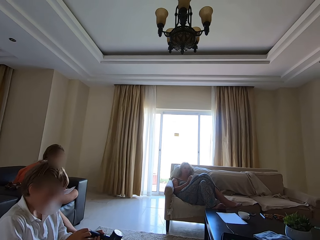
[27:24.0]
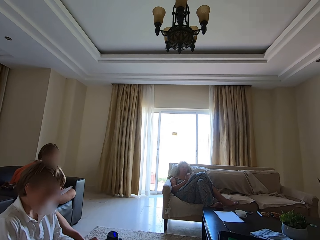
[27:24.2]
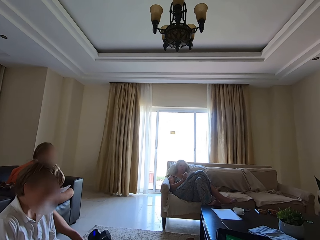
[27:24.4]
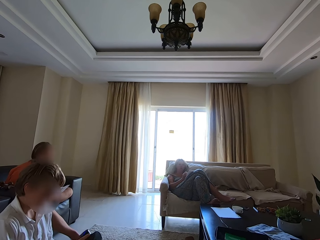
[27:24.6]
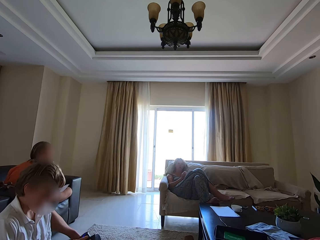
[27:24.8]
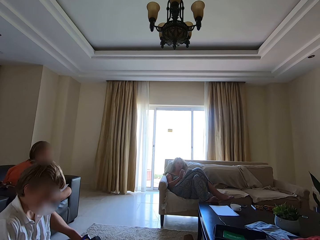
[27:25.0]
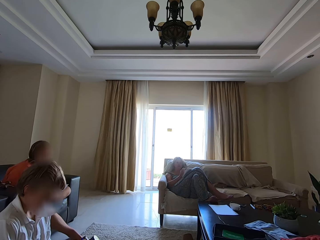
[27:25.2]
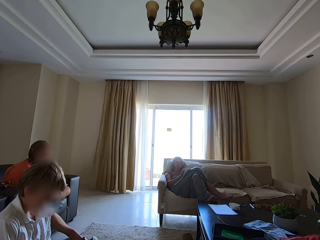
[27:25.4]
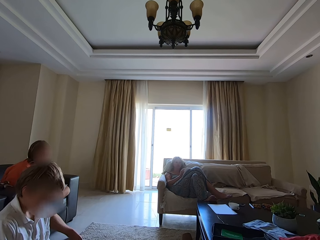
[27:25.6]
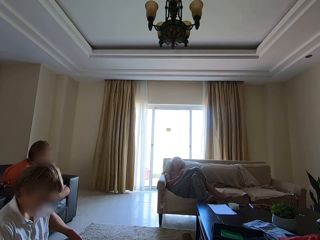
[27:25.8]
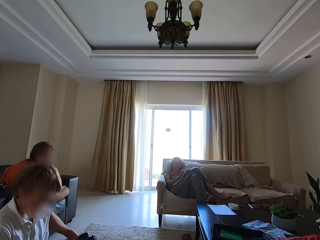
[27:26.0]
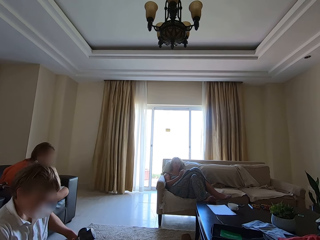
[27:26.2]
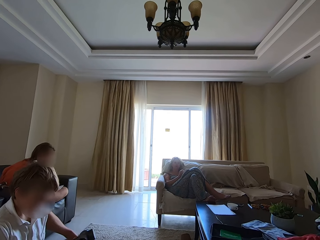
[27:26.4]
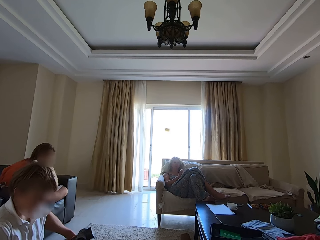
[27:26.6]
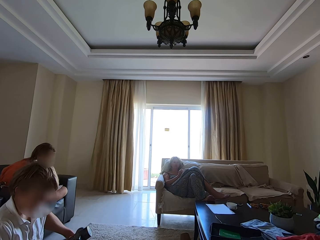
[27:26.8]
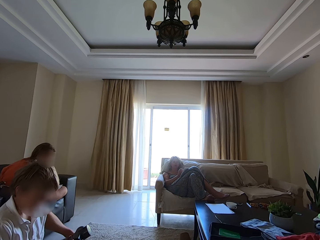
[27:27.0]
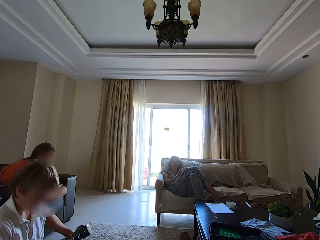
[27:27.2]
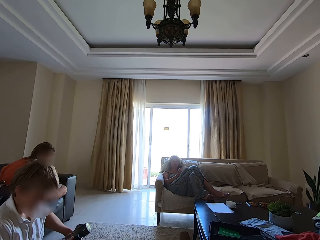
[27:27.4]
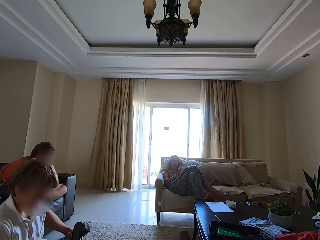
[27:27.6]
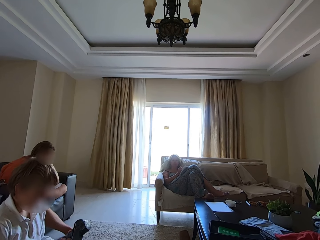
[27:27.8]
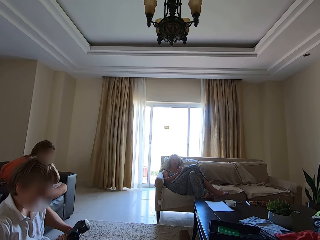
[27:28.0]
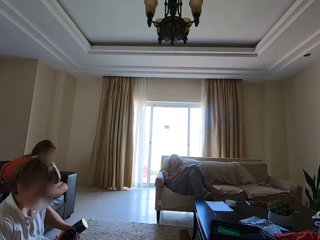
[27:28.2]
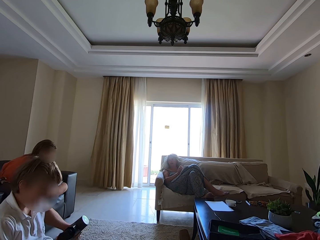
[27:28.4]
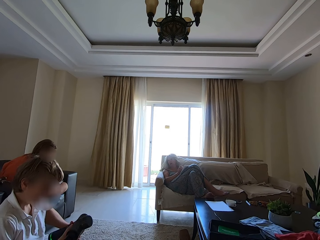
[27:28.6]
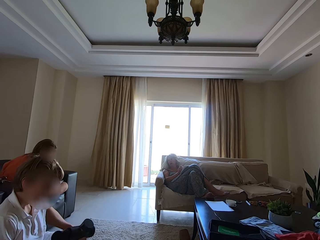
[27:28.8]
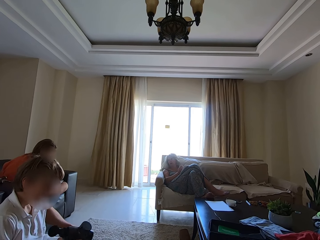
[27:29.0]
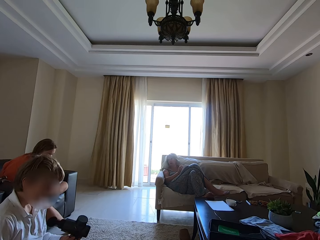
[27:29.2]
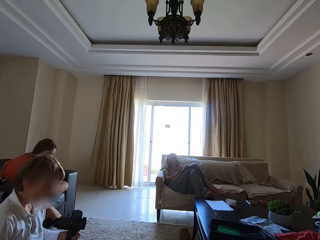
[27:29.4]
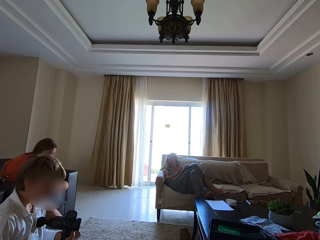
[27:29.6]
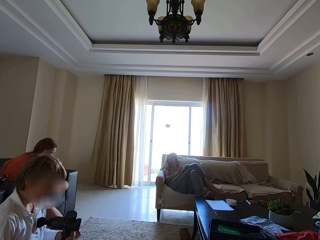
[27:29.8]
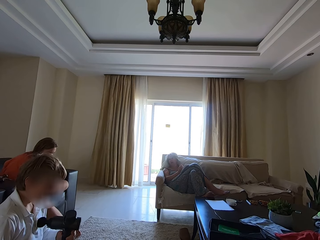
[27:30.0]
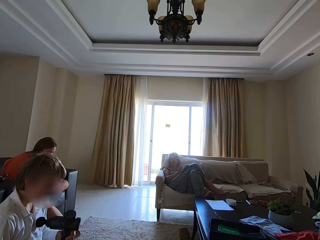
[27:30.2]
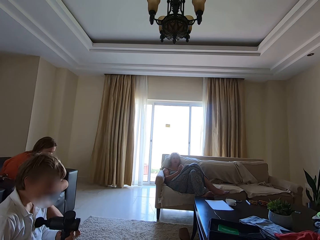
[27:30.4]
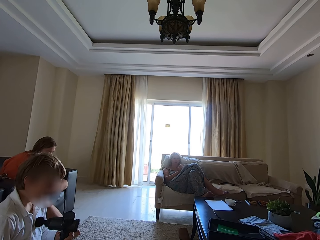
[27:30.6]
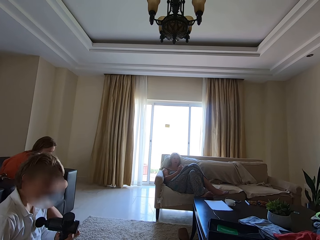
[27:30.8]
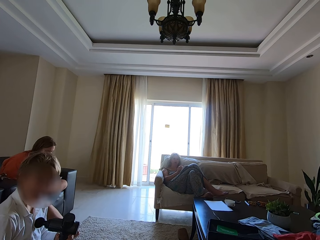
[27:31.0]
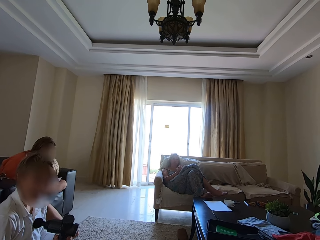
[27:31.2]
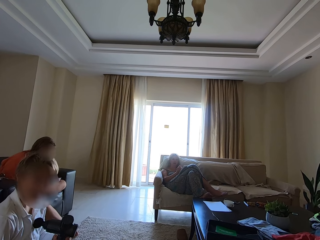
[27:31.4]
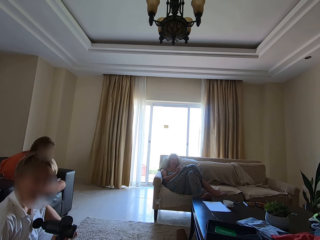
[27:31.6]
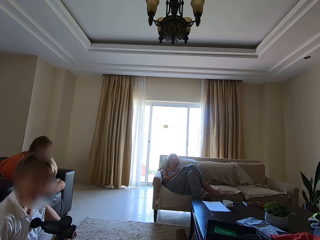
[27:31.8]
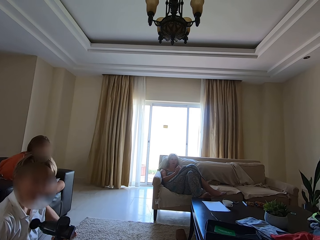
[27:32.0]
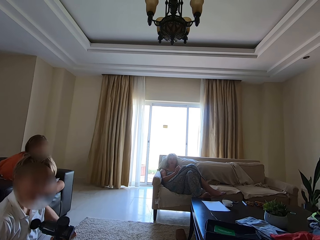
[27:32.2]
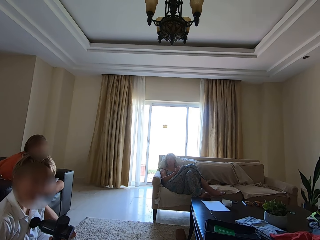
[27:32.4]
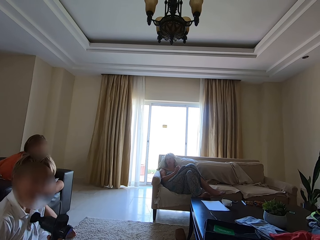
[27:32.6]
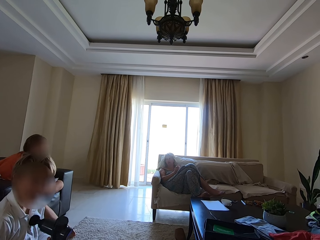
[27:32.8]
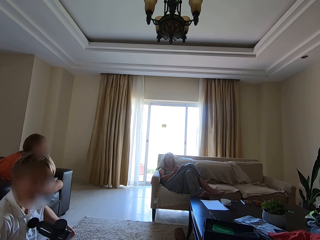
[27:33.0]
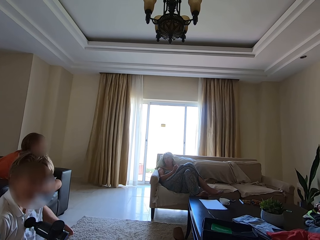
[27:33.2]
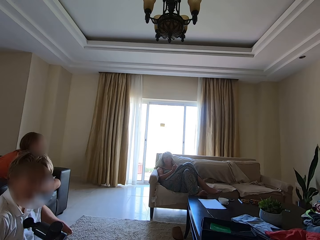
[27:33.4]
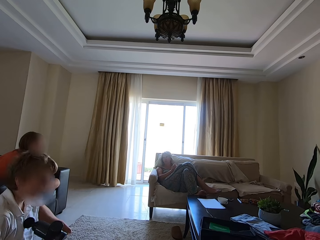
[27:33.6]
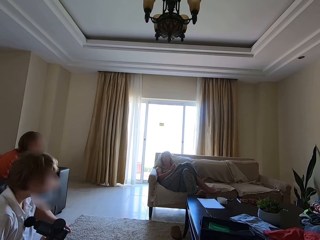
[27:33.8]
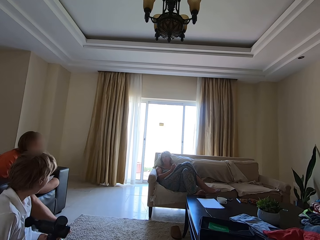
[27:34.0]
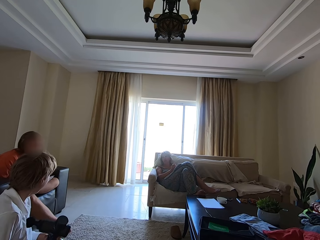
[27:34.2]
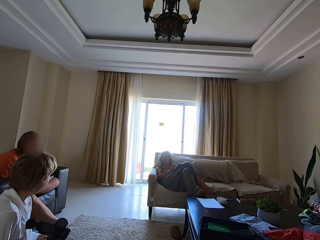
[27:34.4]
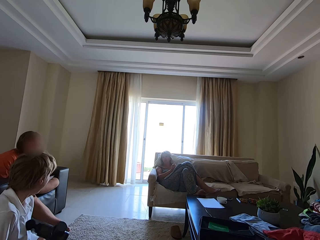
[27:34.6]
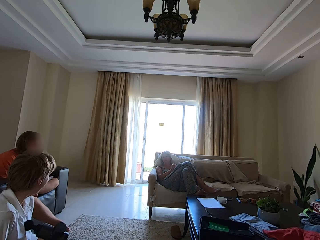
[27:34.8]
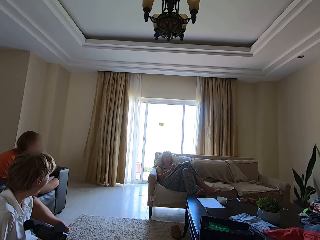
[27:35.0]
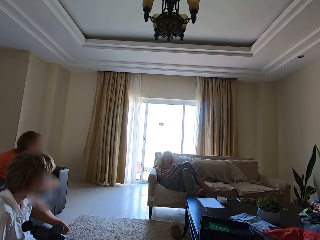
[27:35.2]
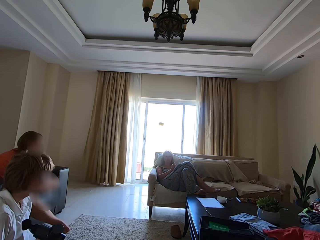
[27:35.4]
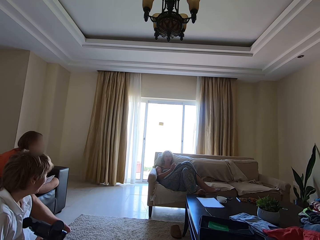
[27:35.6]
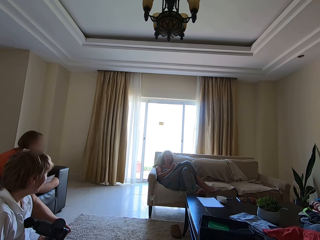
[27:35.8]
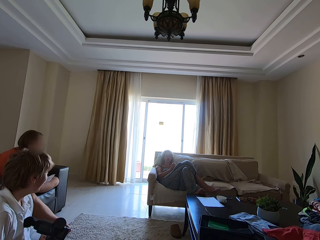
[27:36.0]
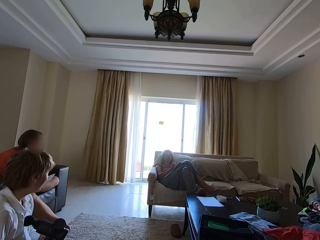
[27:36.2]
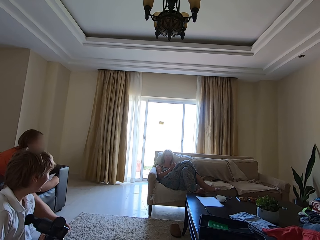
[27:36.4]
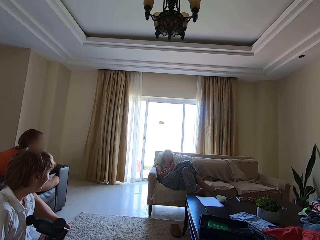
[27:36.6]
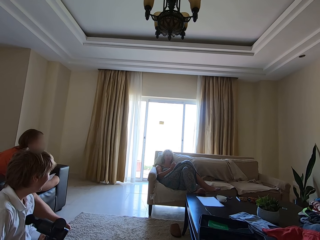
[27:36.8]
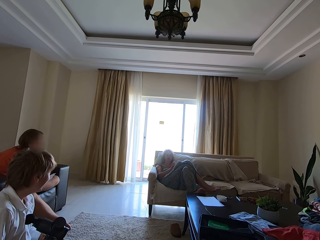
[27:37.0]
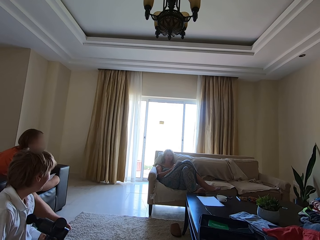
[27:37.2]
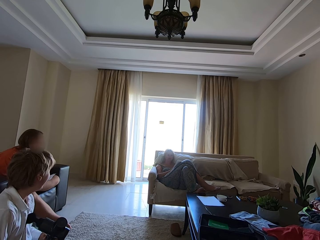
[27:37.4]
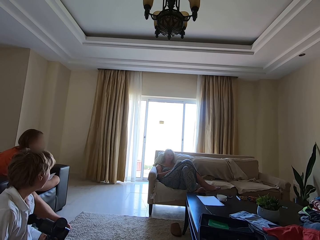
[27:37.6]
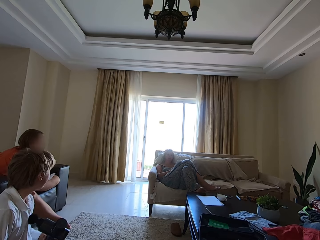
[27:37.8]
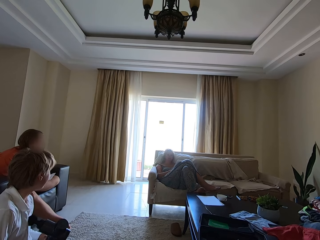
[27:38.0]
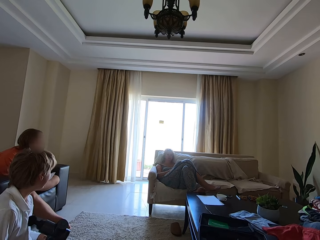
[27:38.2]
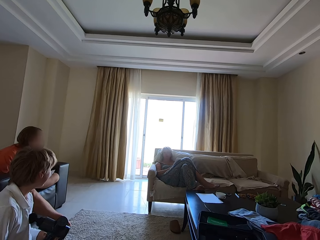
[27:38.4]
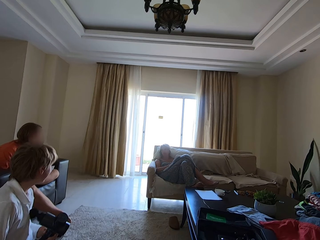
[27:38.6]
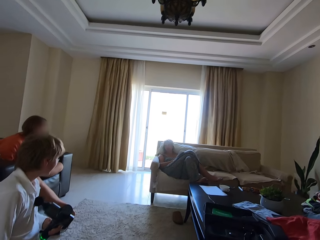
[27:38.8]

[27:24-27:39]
A person talks. A woman writes down on the book with a pen. Another person screams. The camera wearer looks at the house. The first person talks.

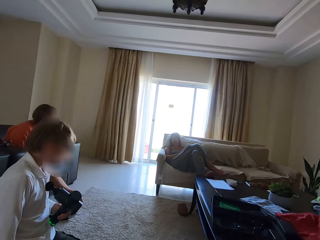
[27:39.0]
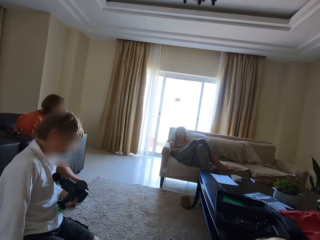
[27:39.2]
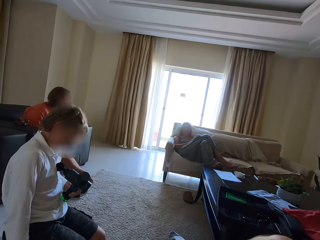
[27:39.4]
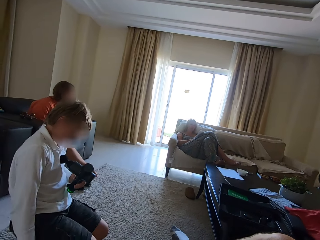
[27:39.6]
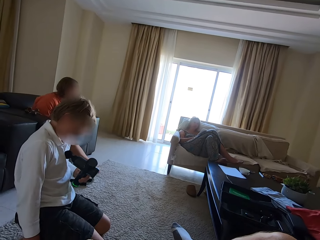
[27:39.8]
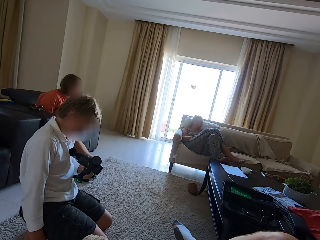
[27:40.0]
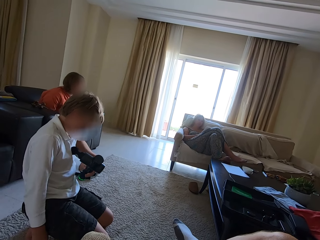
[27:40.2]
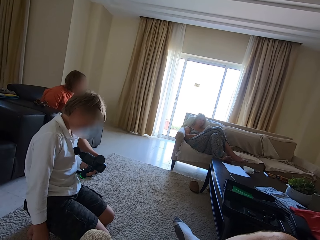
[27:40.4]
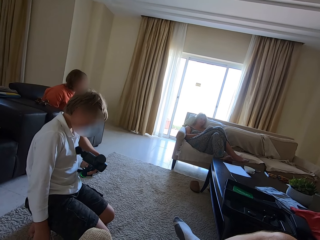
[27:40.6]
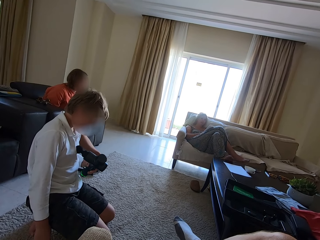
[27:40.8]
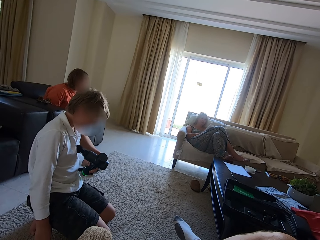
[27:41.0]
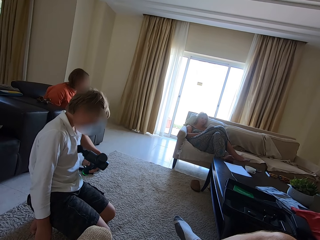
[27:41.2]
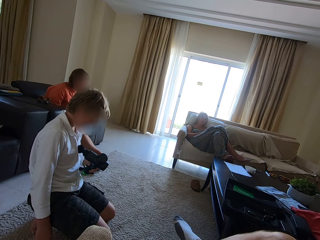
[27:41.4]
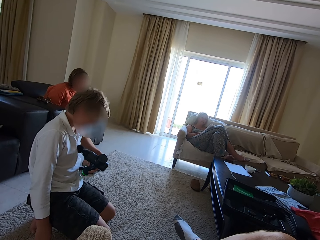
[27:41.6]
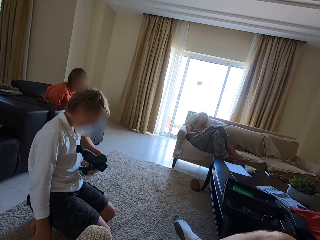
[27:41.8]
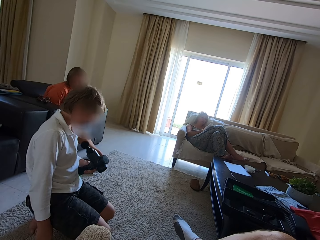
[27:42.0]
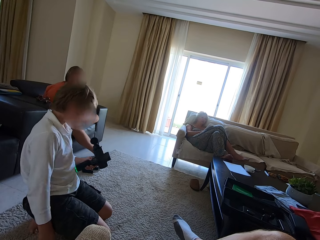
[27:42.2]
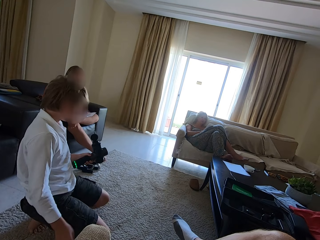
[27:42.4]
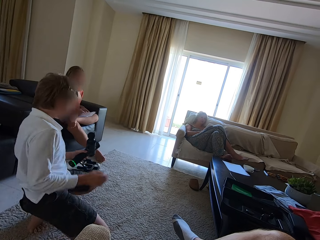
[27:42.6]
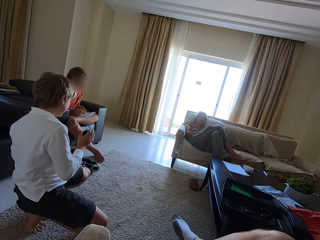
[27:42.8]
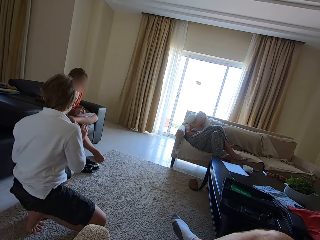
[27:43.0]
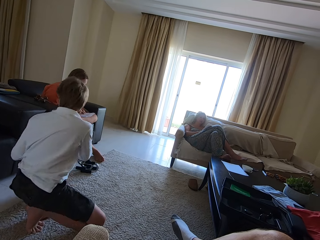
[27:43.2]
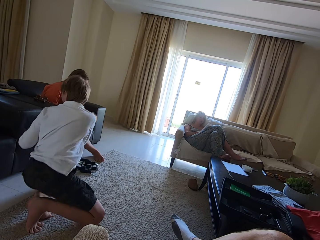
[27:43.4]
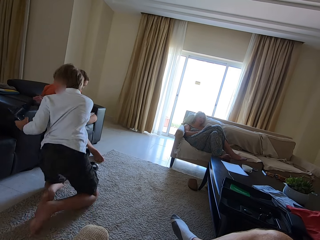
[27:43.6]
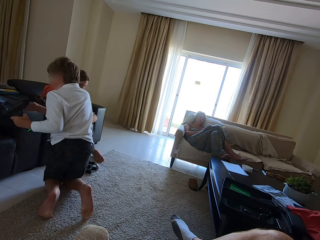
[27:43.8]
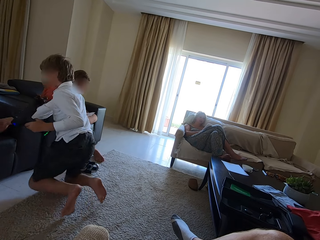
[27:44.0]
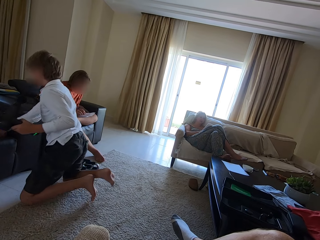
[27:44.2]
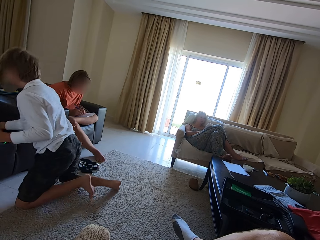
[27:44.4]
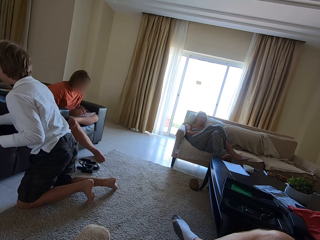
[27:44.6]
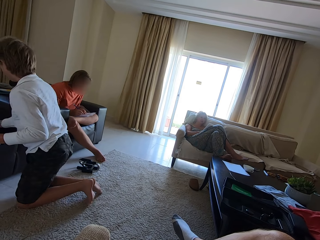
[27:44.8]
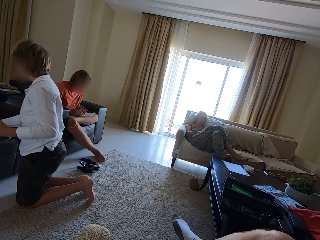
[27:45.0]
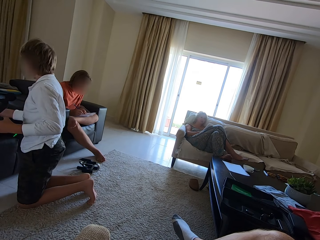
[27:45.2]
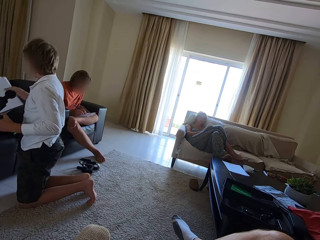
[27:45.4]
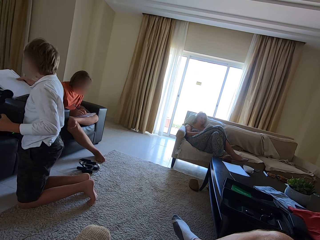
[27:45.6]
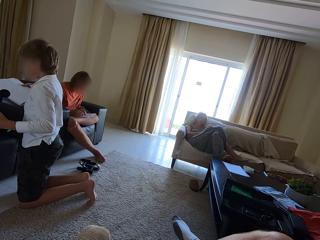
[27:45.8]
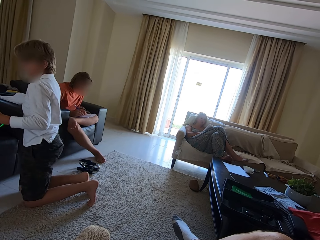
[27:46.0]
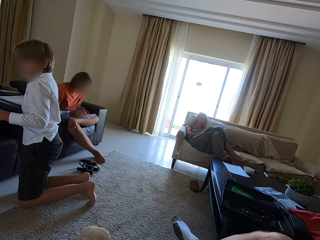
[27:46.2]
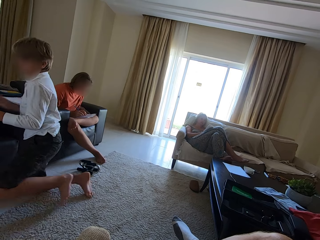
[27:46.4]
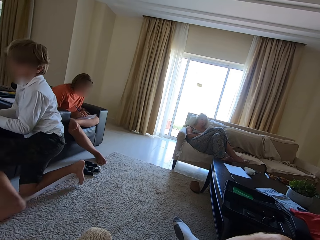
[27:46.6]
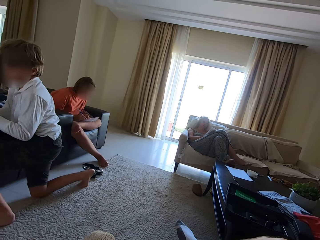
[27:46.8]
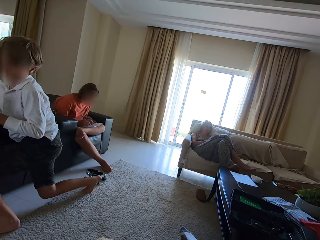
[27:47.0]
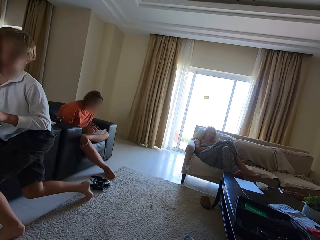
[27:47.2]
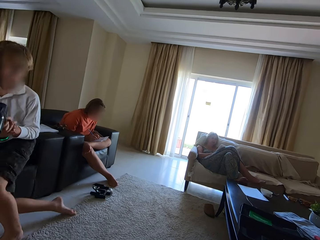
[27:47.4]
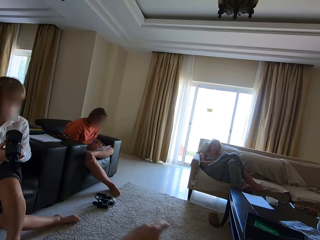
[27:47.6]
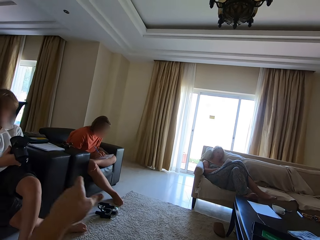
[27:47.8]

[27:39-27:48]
A man blows the body with a blowing machine. The man moves towards the sofa and moves the papers on the sofa.
